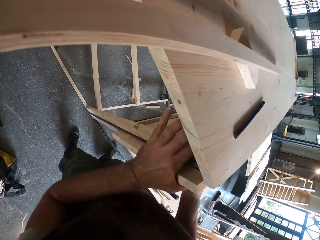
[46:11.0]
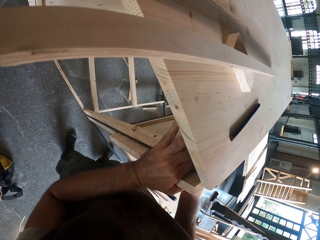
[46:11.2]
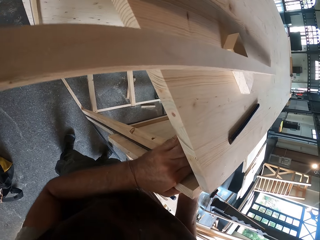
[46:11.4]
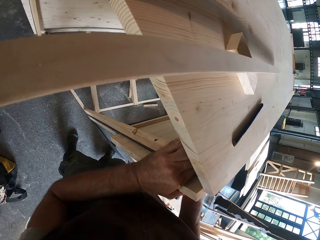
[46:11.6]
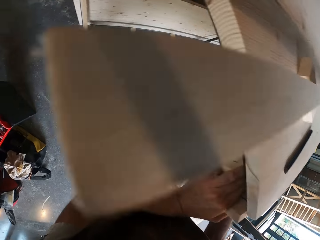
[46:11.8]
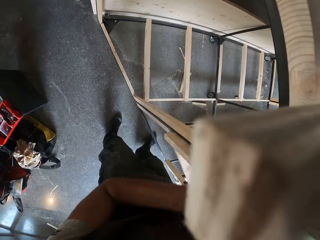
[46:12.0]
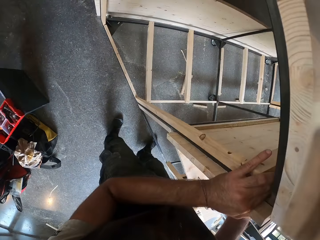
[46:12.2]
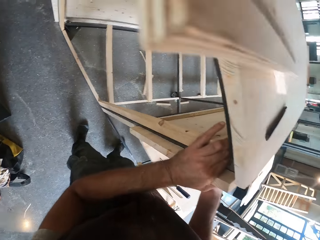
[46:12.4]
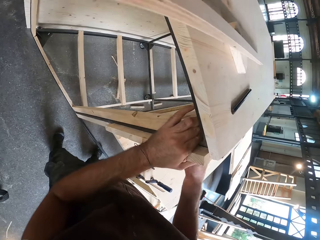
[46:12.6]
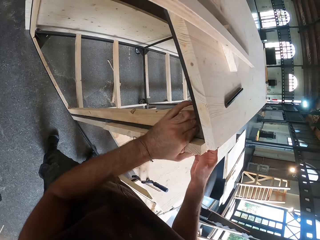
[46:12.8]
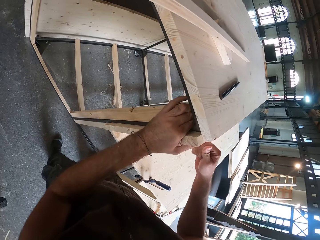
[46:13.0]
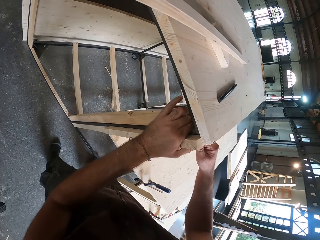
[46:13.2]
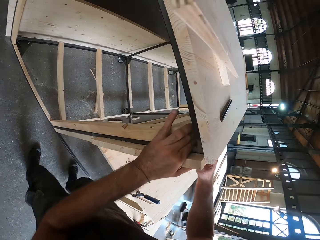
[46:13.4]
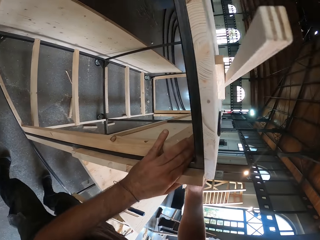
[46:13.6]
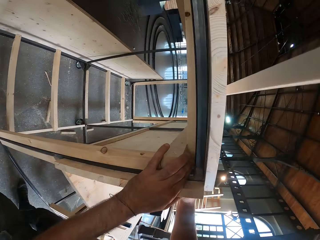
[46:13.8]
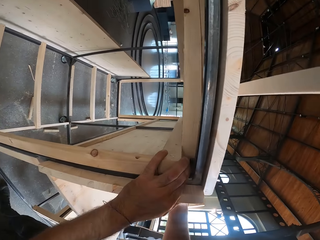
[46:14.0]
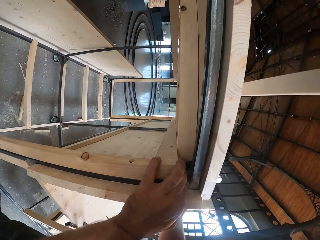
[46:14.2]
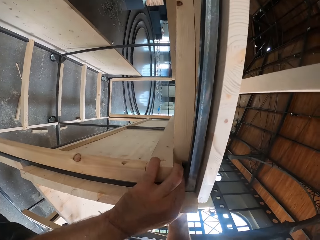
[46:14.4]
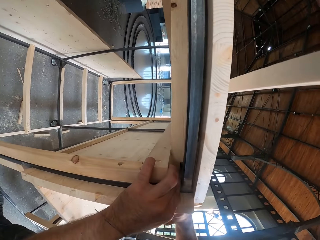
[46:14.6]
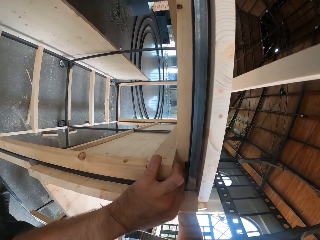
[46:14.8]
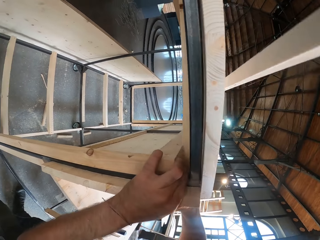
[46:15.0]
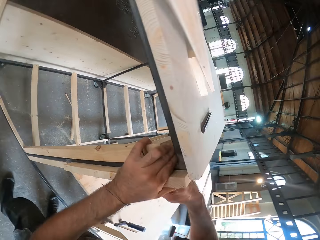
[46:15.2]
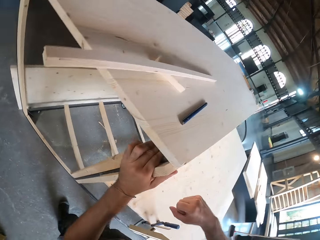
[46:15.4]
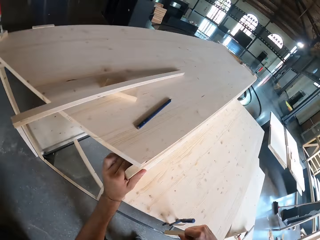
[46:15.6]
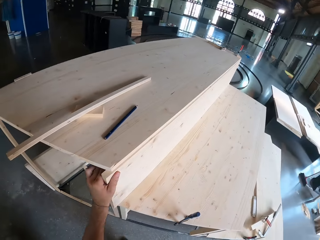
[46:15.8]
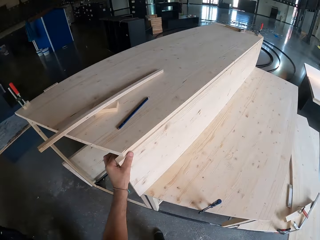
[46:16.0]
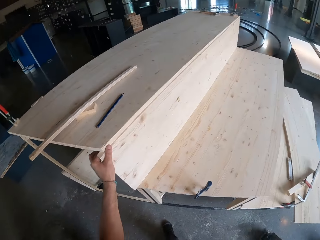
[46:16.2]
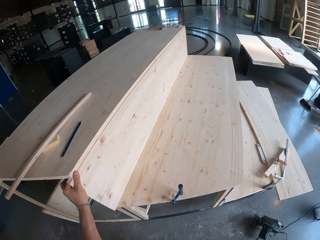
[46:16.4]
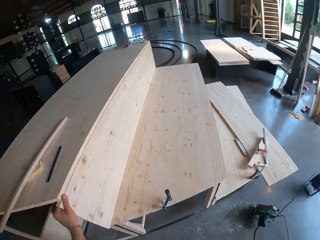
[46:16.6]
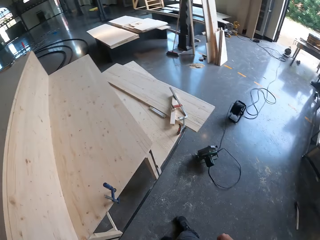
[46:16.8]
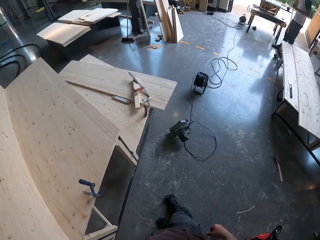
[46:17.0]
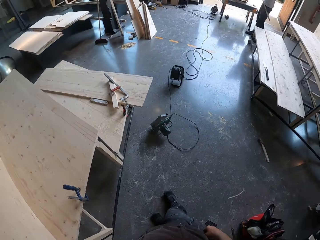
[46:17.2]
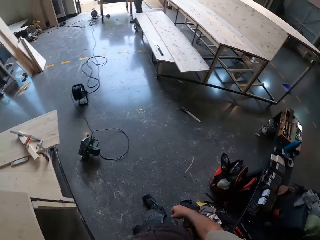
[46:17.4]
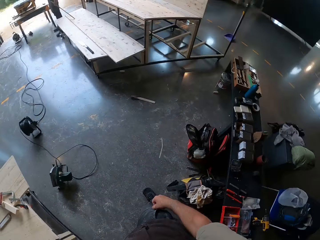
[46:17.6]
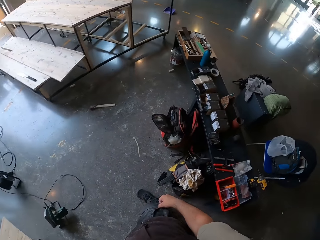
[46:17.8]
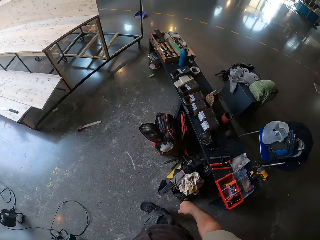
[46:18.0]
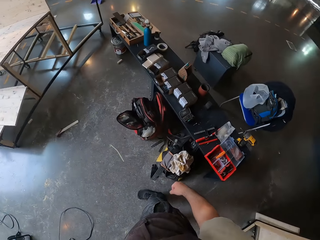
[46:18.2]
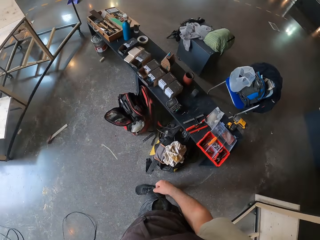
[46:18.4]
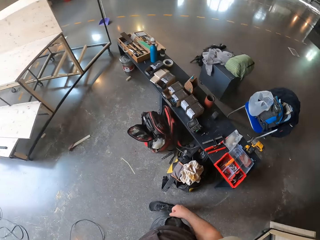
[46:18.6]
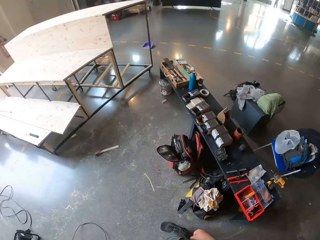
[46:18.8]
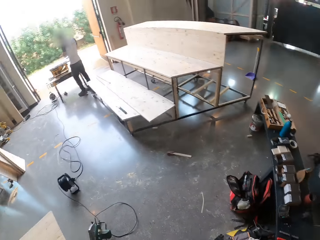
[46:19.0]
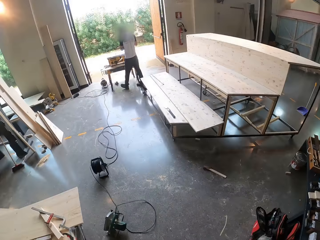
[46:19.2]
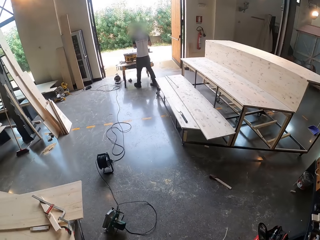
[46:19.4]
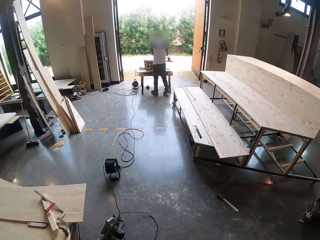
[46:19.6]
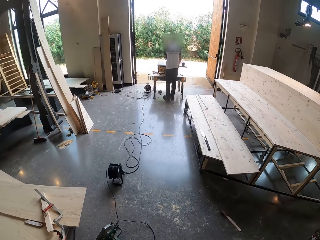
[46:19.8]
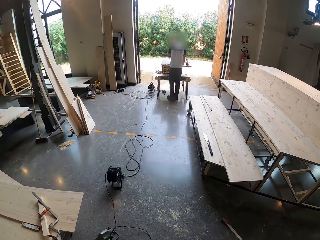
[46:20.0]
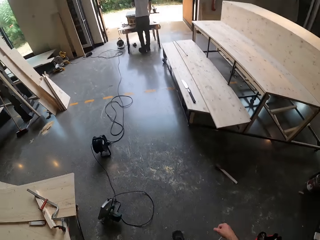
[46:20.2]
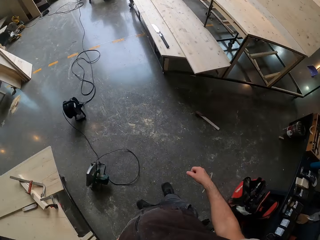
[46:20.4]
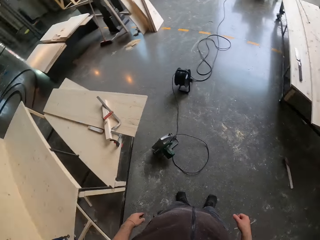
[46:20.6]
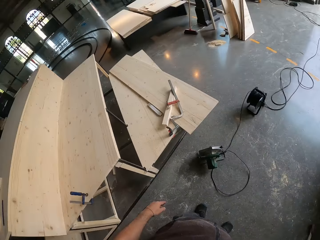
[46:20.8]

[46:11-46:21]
The camera wearer looks around.

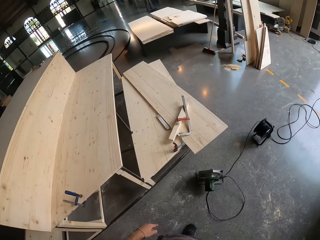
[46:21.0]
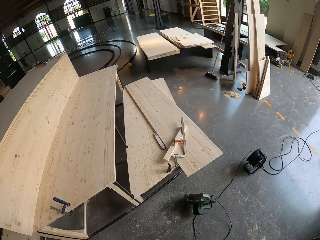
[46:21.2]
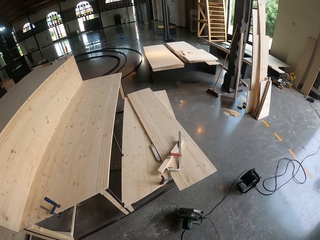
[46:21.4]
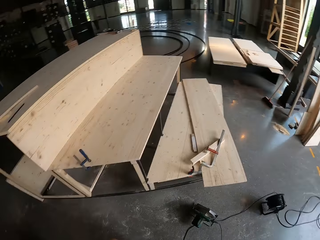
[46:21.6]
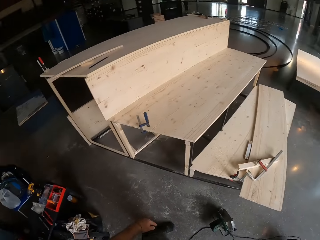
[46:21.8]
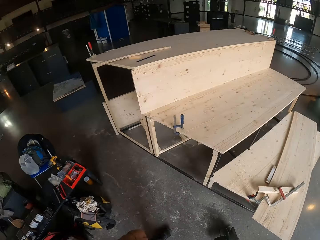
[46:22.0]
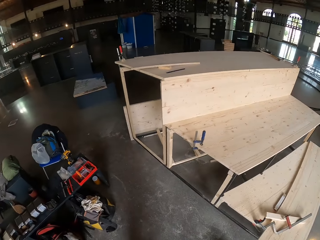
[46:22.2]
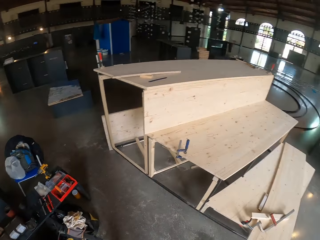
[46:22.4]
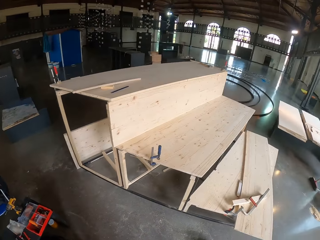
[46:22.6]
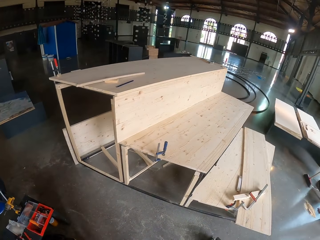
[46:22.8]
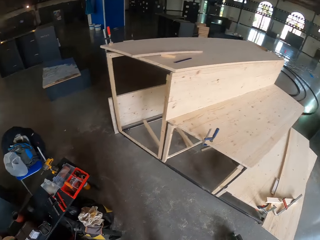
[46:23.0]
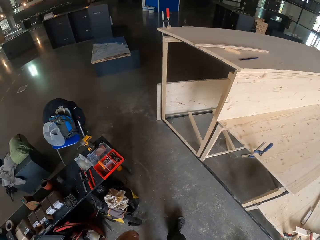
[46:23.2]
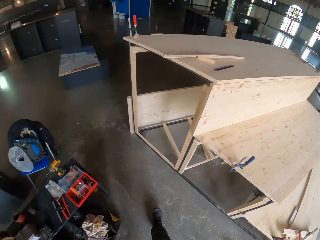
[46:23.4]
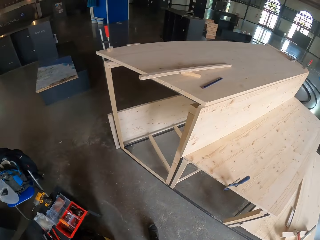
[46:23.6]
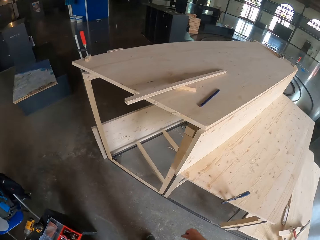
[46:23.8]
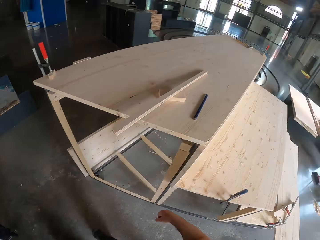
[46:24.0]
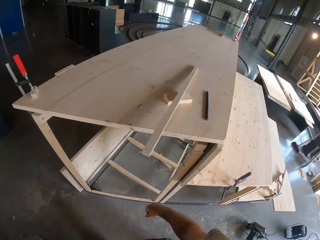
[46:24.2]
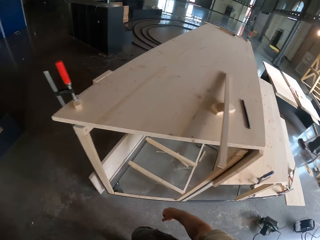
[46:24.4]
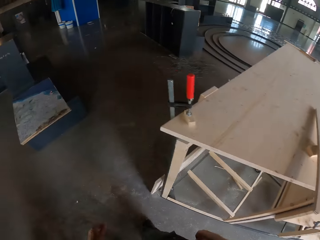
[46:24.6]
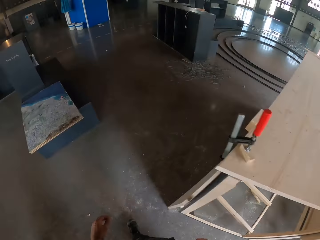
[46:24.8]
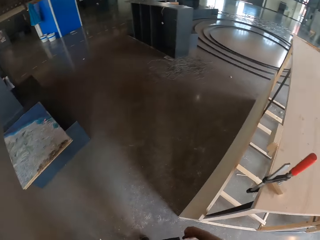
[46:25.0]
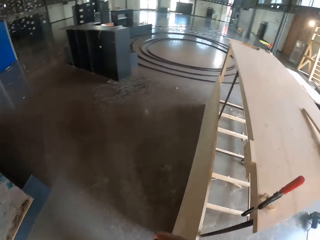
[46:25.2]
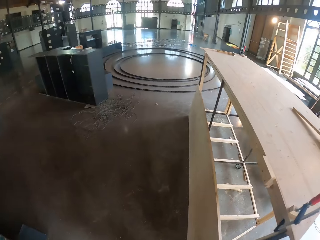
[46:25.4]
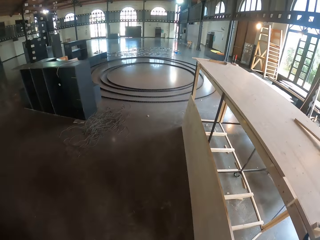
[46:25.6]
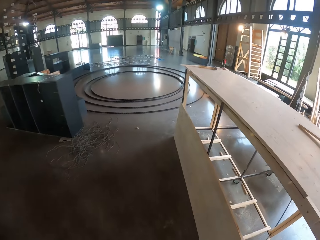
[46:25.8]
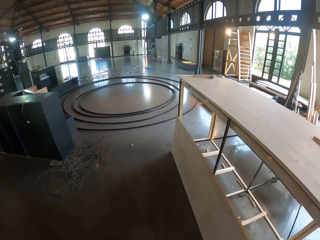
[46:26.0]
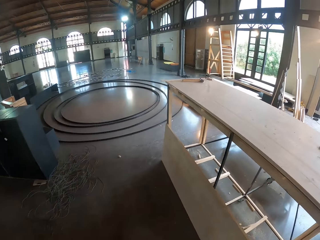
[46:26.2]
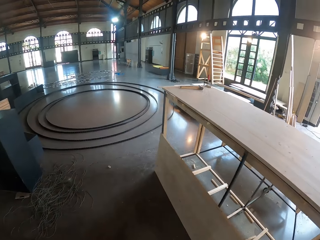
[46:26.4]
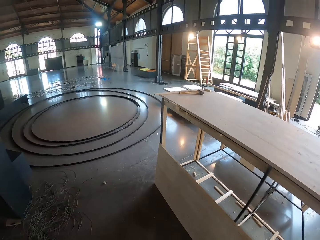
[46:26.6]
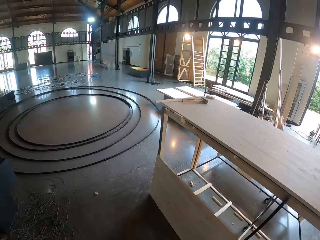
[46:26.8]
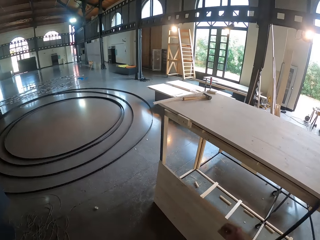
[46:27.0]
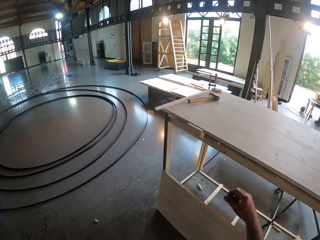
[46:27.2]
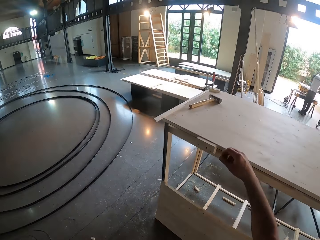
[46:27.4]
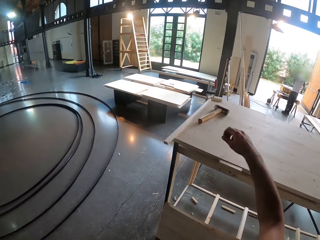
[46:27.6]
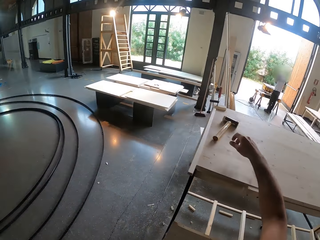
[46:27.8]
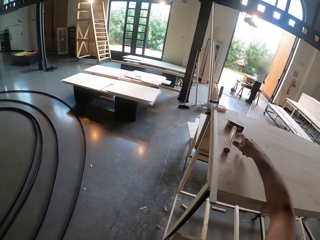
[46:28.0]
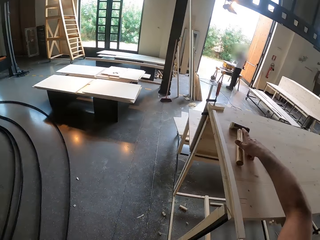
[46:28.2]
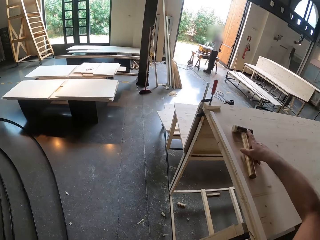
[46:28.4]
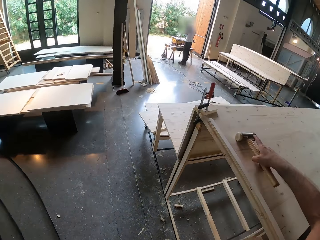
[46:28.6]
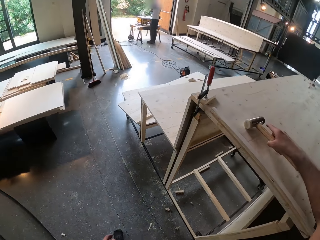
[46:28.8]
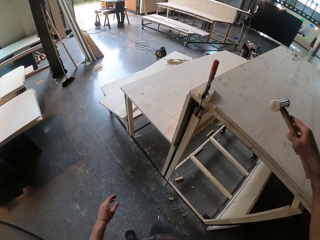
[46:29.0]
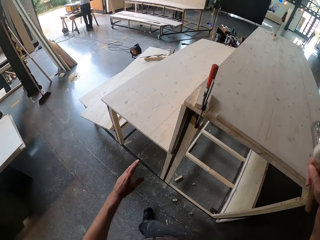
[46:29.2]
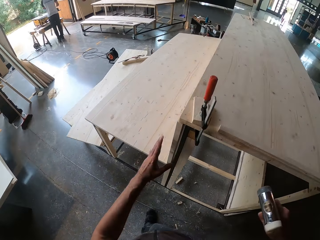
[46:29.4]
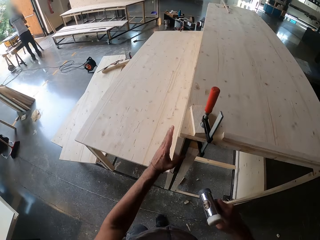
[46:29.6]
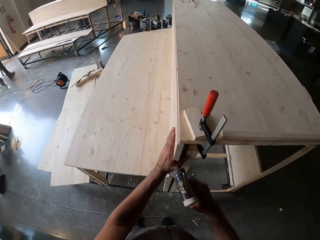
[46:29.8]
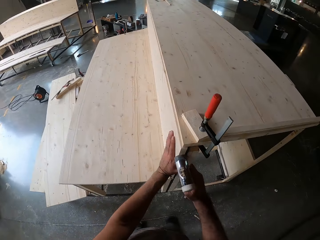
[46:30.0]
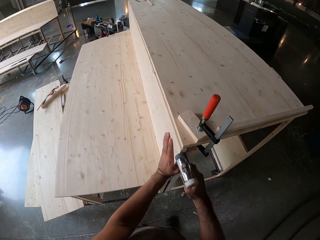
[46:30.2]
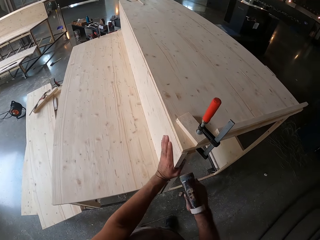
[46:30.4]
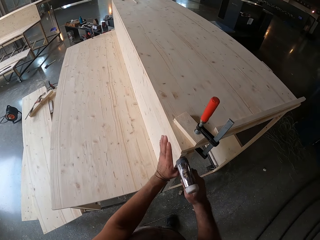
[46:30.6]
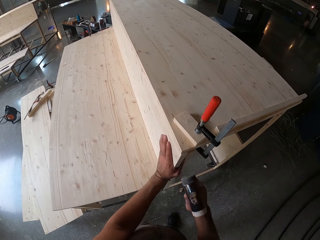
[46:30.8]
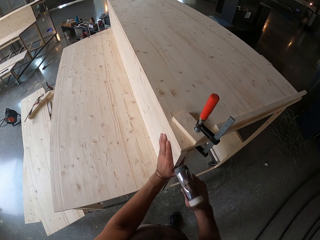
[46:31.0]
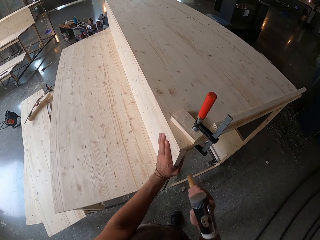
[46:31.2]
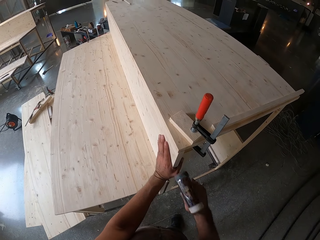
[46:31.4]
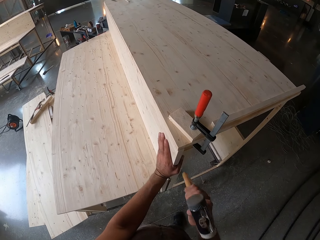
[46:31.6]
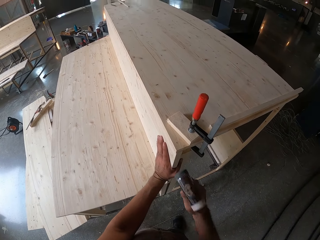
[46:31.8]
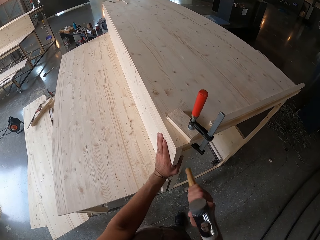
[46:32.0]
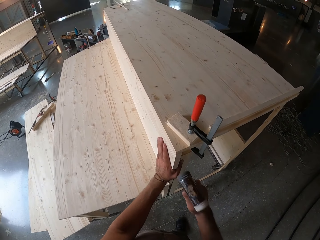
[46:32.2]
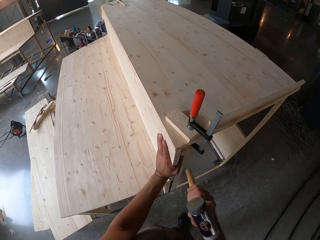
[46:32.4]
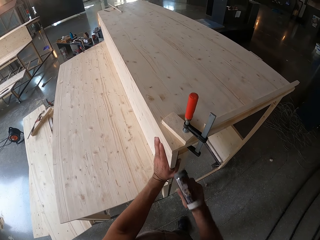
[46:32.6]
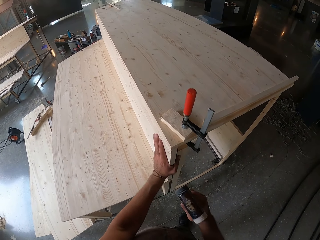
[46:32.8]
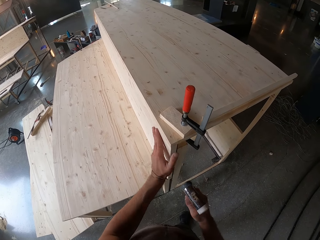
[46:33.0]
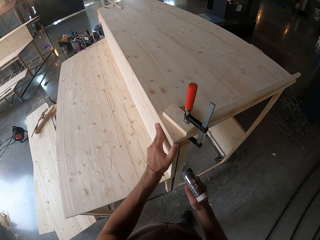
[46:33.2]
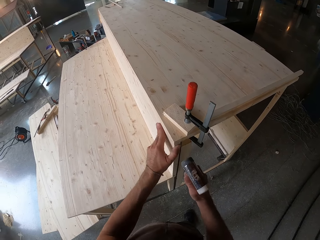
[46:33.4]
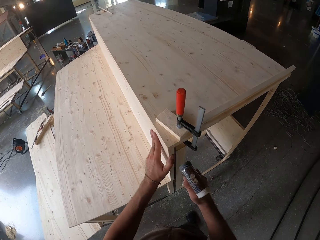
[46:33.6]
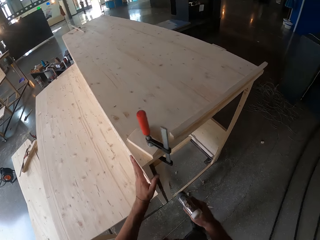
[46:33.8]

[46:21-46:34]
The camera wearer walks towards the table. He picks up a hammer from the table with his right hand. He hits the wood with the hammer.
